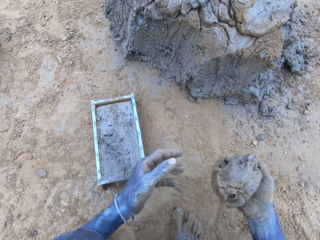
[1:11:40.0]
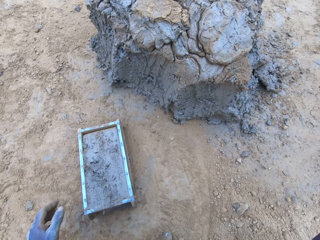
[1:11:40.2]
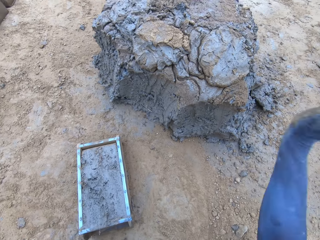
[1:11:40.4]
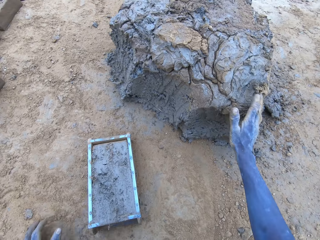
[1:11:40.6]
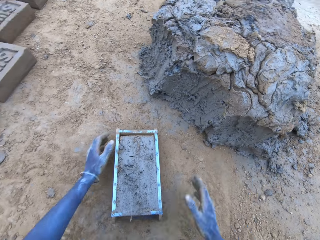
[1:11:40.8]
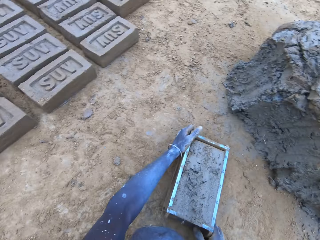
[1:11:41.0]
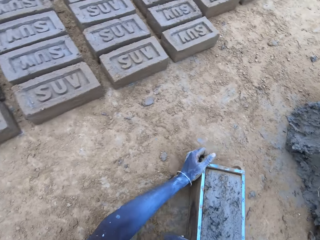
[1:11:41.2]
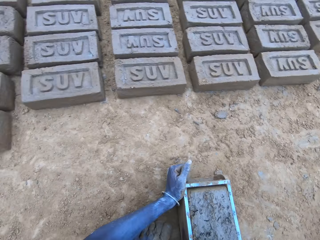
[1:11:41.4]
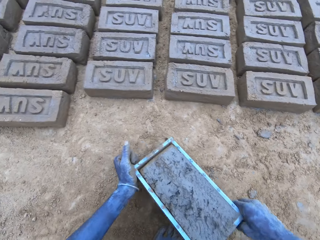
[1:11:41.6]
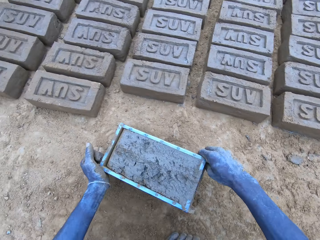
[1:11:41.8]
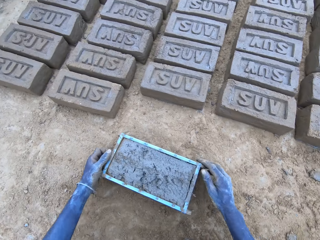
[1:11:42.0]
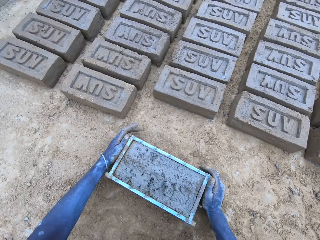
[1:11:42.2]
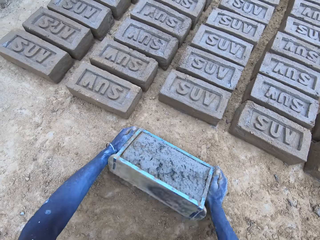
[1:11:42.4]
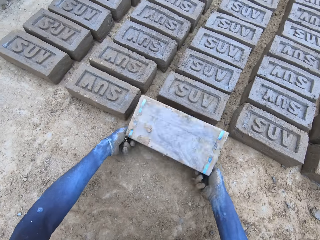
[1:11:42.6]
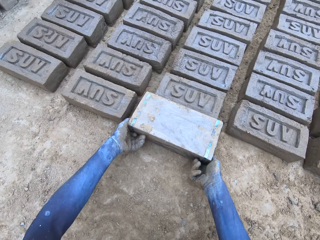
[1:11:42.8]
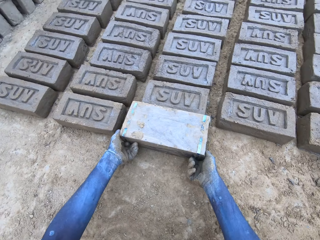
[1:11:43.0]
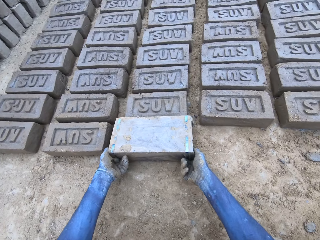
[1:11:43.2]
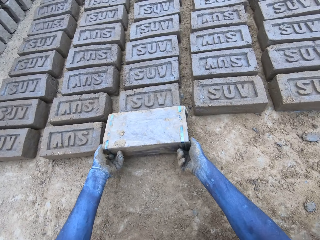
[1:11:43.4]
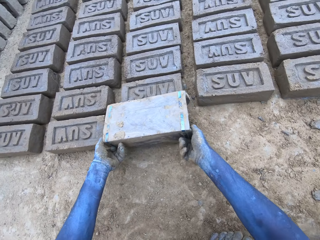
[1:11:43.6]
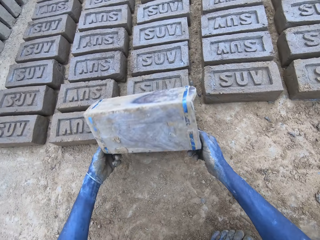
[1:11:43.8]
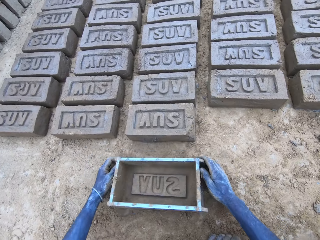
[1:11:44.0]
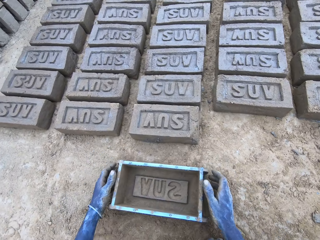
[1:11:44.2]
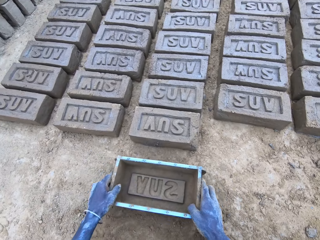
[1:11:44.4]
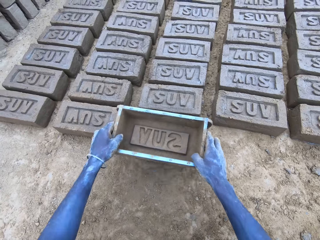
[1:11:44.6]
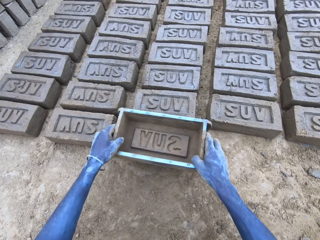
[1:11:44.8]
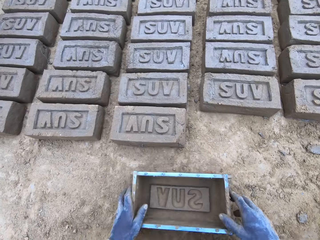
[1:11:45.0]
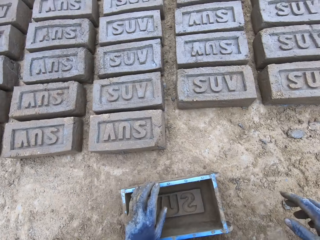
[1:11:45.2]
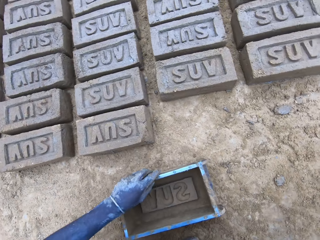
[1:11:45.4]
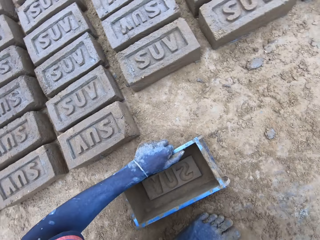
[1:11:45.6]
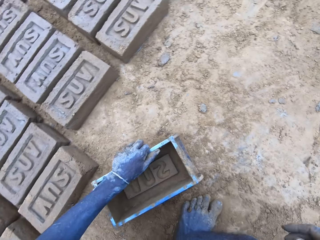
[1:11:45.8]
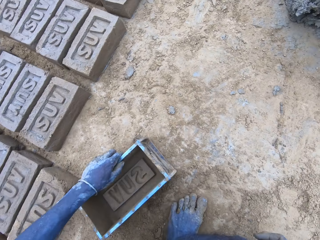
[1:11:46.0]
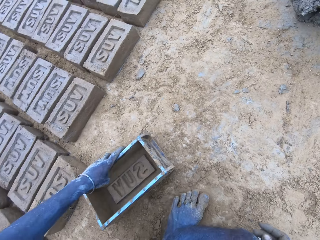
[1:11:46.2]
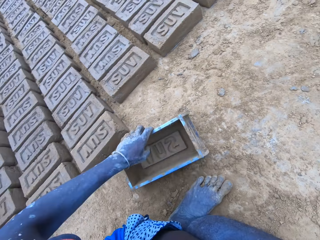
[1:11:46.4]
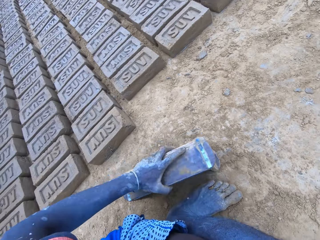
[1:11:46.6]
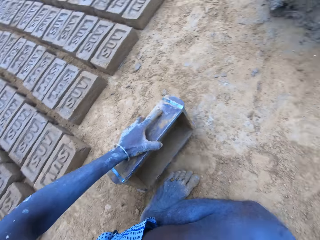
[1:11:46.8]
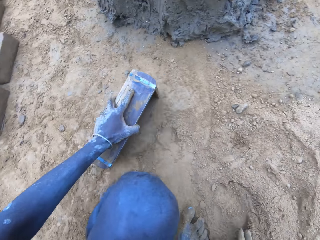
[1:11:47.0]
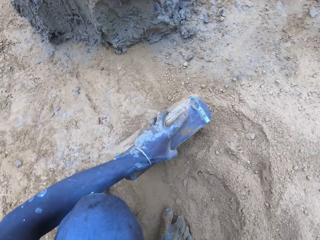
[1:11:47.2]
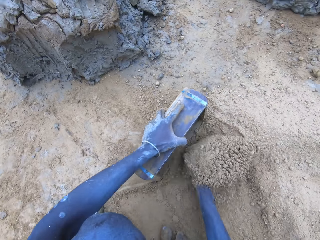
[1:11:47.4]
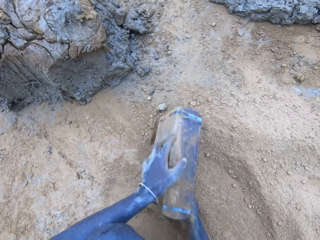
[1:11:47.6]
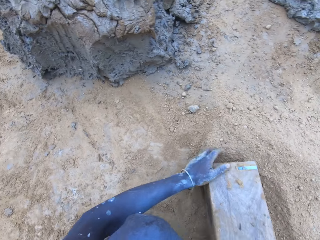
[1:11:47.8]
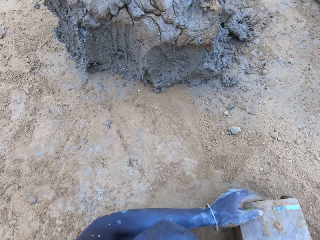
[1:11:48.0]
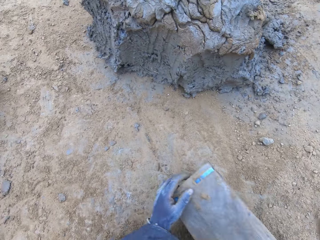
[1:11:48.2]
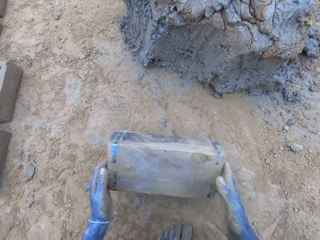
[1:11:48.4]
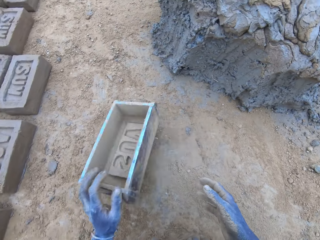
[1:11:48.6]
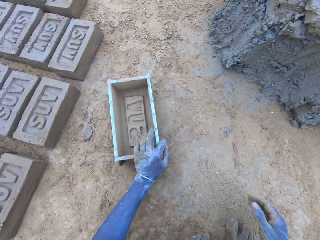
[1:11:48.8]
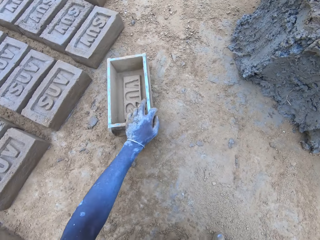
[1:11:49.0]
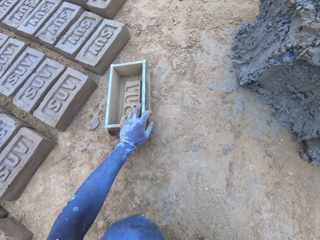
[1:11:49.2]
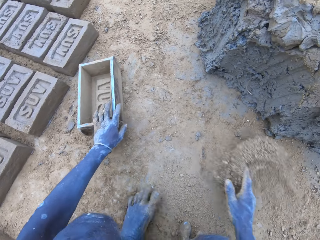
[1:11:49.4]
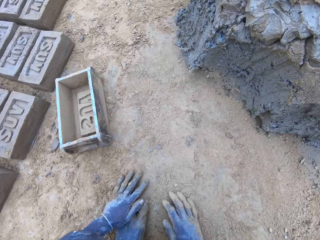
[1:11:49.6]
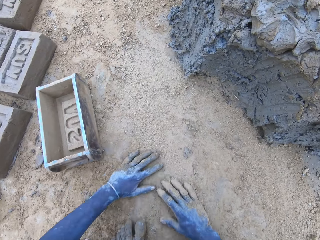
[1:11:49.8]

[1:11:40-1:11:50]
The camera wearer puts the brick on the ground. They put soil in the brick mold.

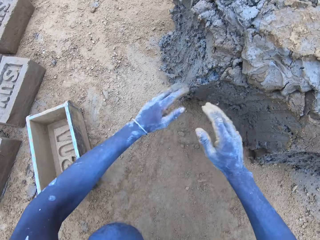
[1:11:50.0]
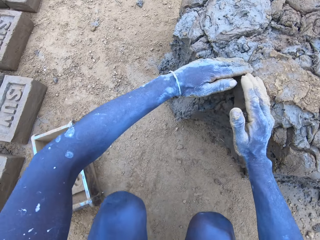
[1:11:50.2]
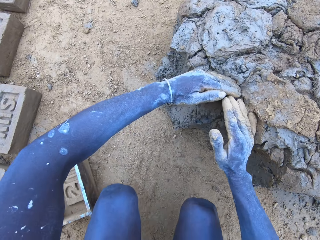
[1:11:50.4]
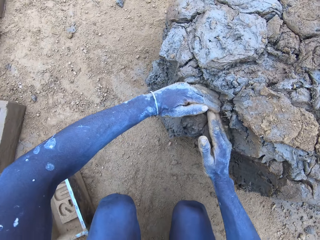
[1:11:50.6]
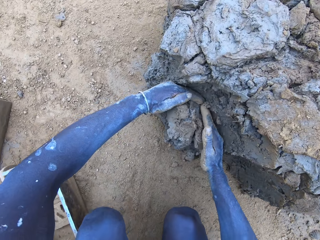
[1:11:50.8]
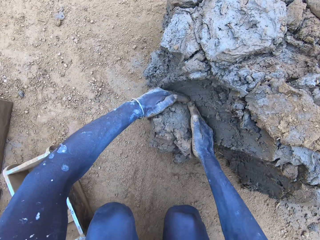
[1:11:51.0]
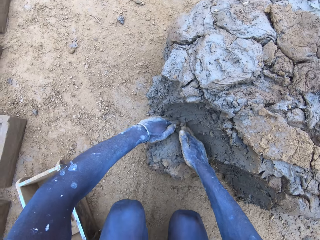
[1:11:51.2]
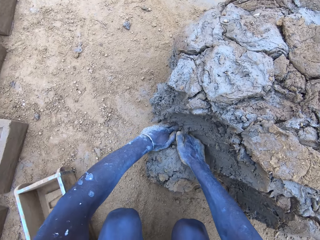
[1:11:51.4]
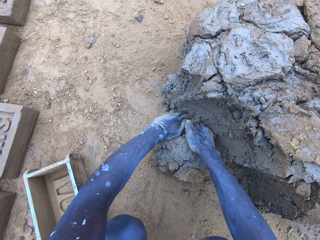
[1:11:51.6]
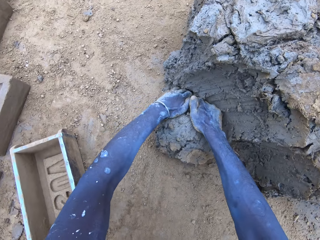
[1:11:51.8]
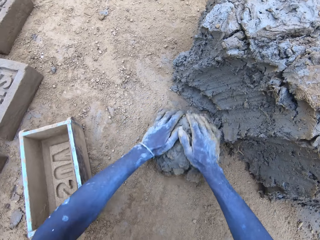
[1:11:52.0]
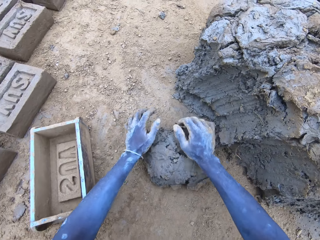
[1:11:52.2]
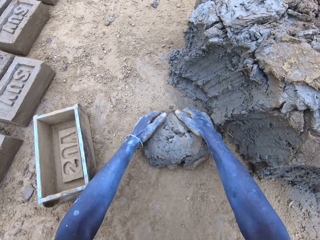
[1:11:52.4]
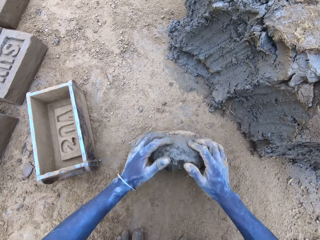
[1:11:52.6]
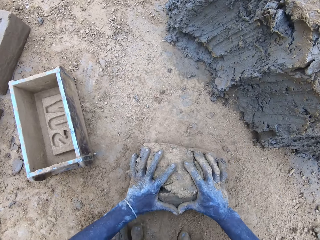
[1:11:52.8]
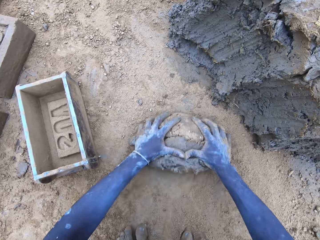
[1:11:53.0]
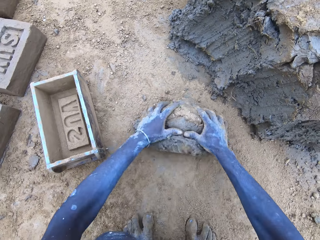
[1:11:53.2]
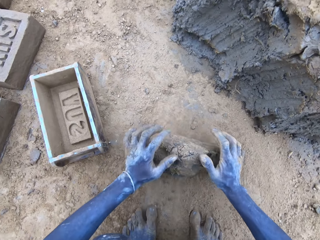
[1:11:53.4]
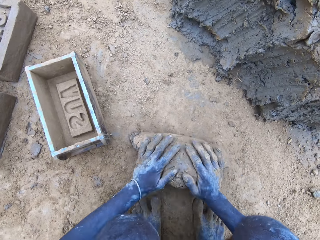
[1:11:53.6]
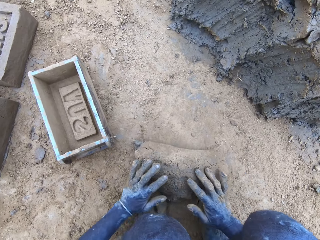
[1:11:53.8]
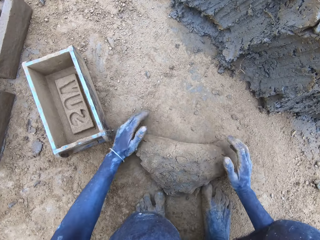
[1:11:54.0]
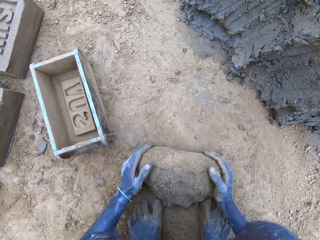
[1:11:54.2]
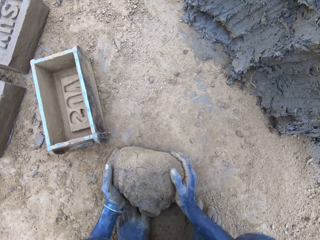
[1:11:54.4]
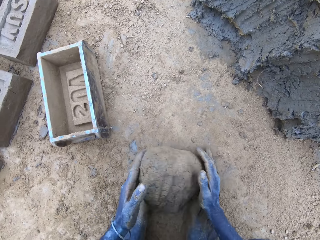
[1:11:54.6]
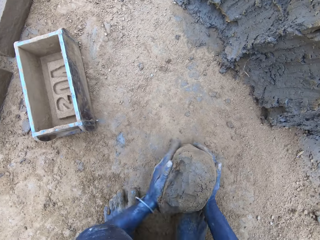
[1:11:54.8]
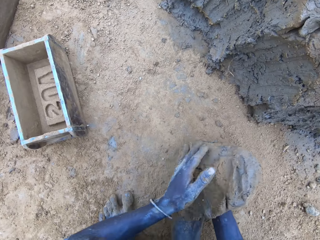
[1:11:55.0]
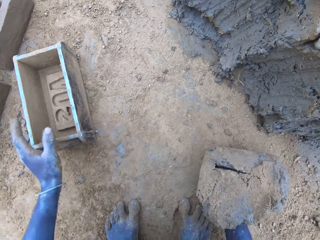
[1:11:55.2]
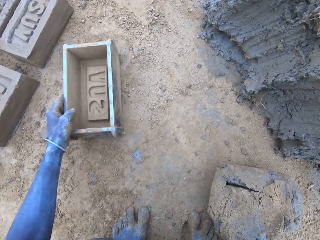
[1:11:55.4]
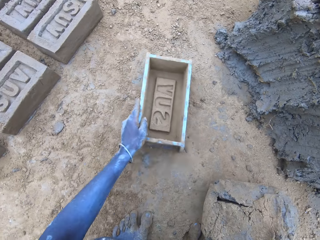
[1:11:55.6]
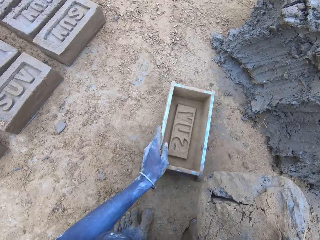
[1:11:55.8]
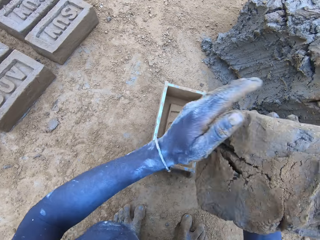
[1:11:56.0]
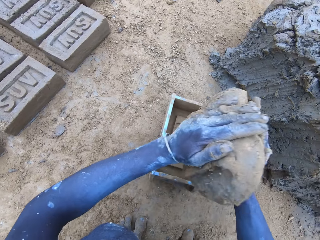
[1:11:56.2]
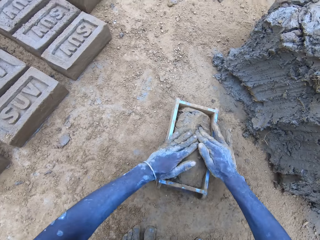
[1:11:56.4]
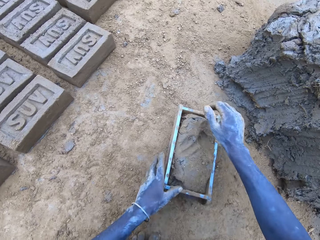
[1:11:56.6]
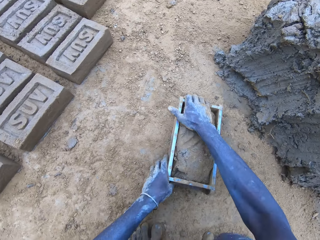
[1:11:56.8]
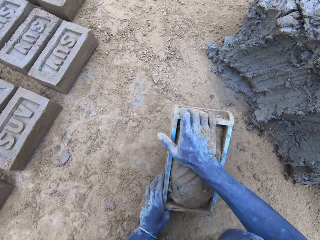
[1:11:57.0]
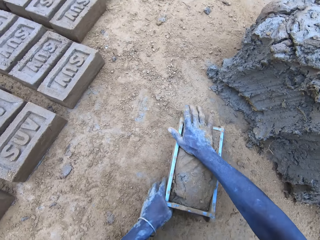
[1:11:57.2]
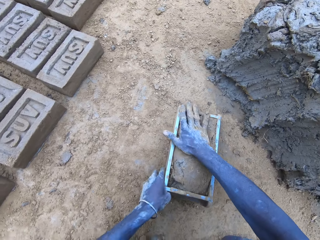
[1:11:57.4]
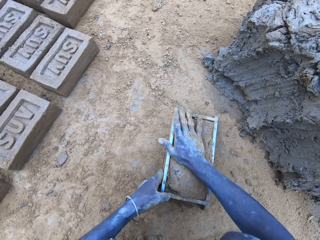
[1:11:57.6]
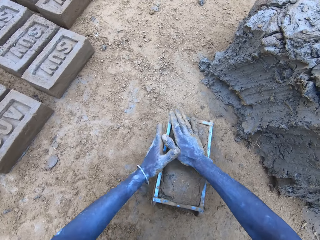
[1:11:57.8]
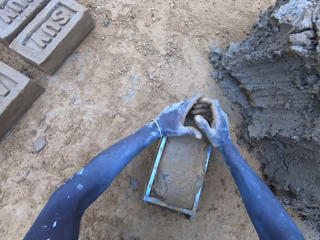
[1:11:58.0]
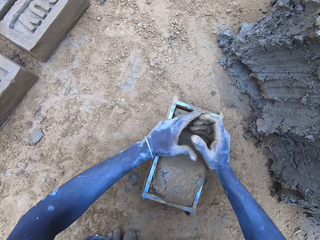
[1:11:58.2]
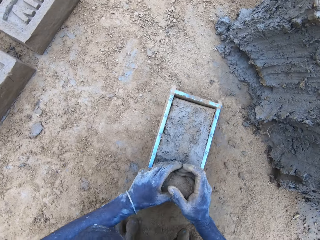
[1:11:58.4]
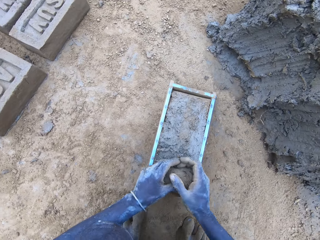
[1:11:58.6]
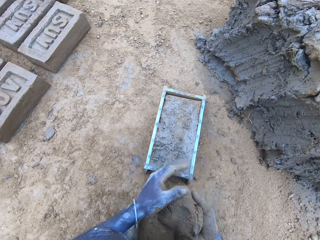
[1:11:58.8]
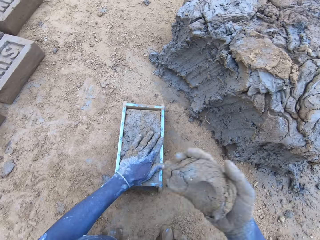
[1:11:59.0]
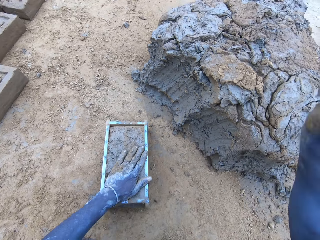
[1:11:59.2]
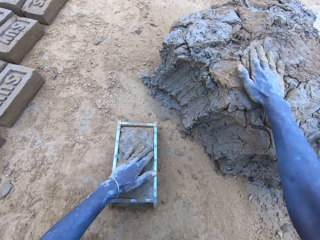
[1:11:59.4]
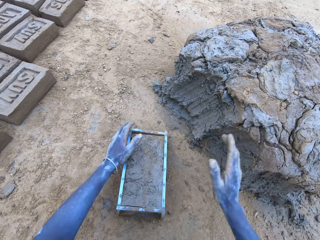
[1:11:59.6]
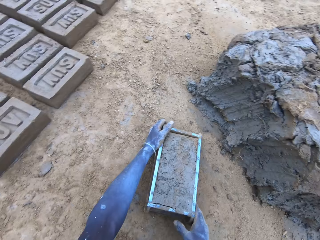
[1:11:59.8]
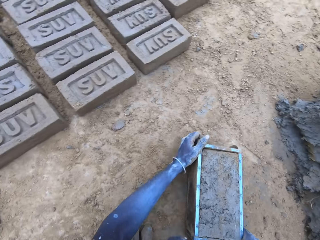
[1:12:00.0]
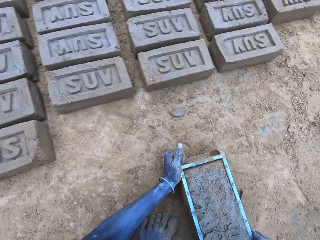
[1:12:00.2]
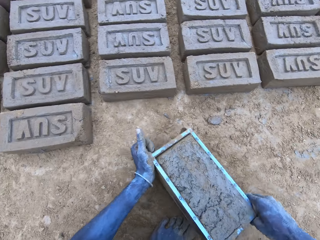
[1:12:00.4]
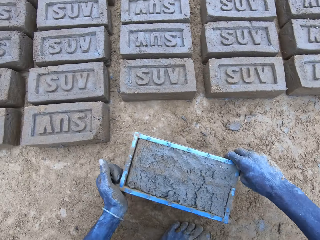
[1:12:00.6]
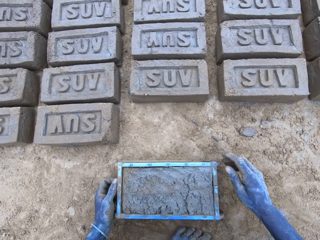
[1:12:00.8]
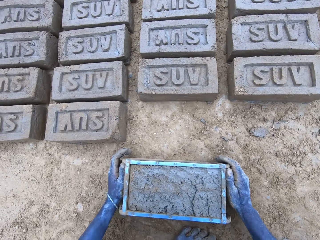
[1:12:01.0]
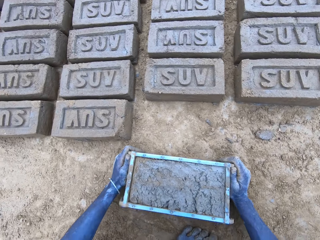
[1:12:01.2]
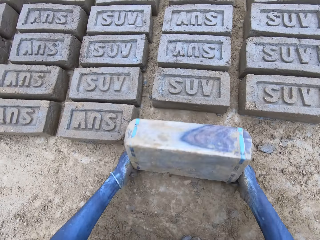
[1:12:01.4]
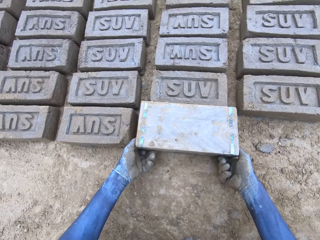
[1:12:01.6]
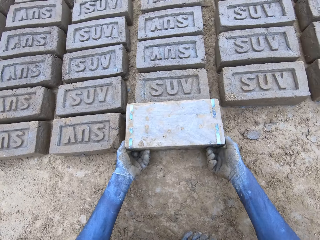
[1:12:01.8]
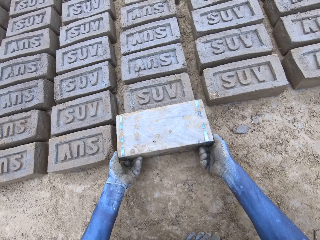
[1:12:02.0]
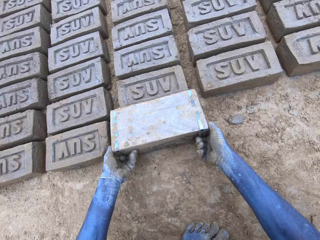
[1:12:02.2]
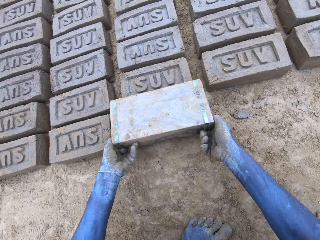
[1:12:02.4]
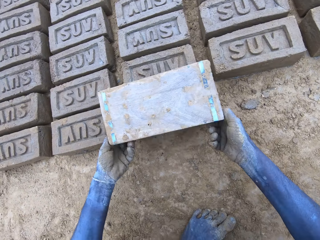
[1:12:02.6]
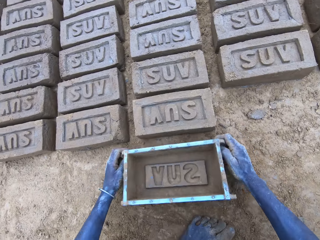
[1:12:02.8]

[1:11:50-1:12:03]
The camera wearer cuts the mud. They put the mud in something. They mold the mud. They roll the mud on the sand. They pull the mold box or brick mold. They drop the mud into the brick mold. They press the mud in the mold box. They reduce the mud and drop it. They scrape the surplus mud from the mold box. They stick the mud to the mud. They pull the mold box. They hit the mold box on the ground. They put the brick on the ground. They turn the mold box upside down. They remove the mold box from the brick.
